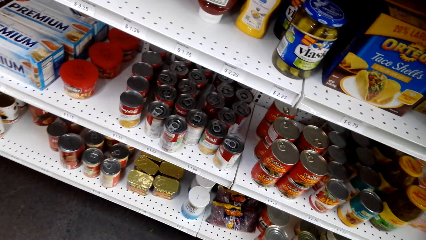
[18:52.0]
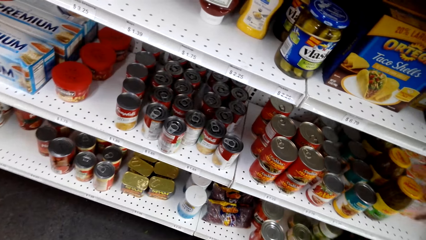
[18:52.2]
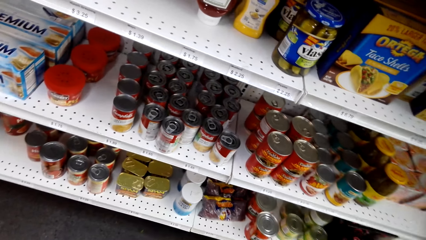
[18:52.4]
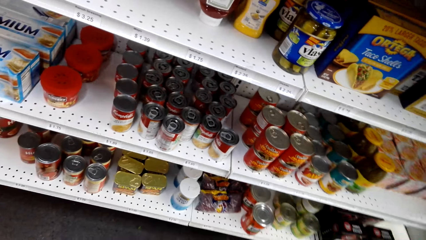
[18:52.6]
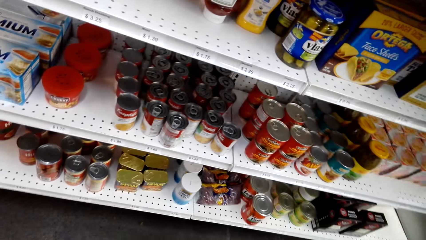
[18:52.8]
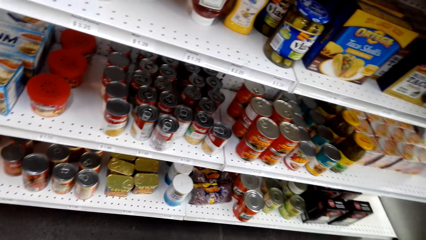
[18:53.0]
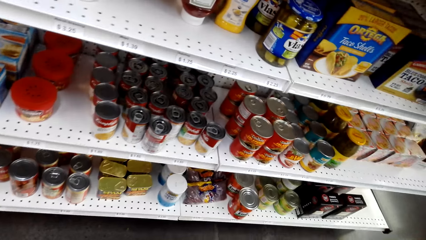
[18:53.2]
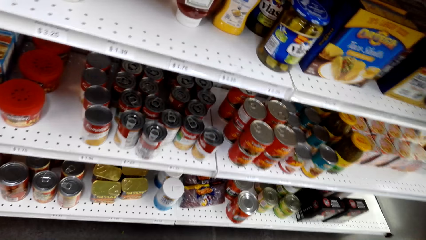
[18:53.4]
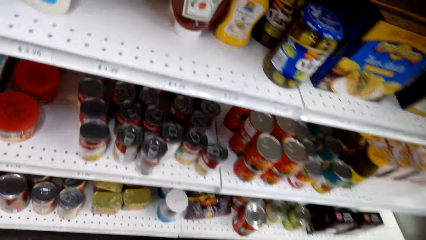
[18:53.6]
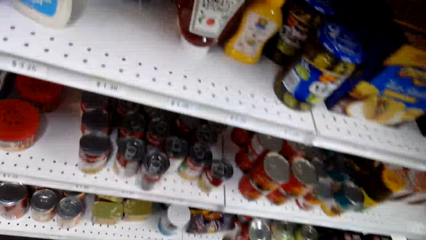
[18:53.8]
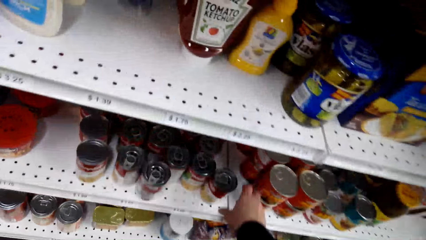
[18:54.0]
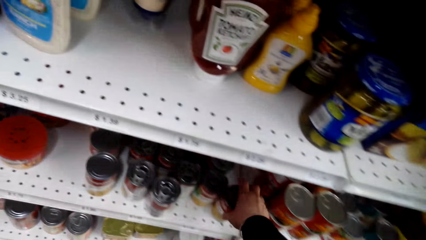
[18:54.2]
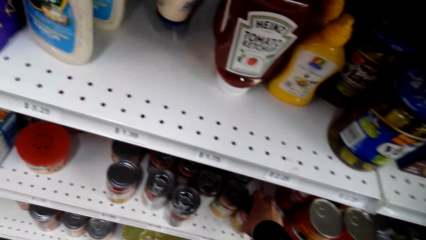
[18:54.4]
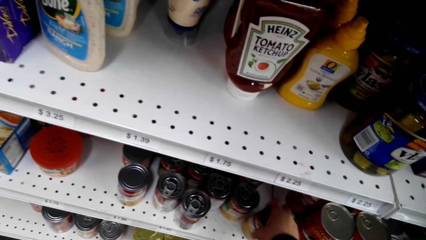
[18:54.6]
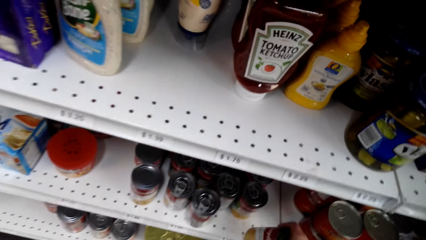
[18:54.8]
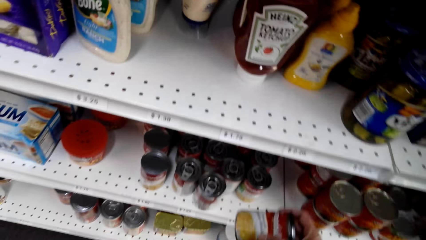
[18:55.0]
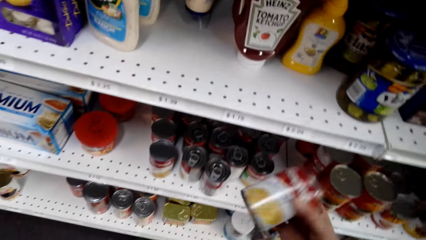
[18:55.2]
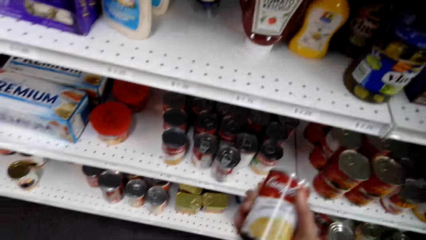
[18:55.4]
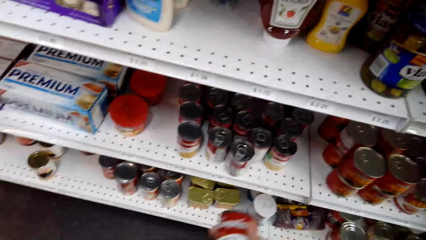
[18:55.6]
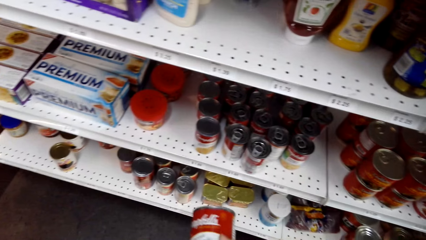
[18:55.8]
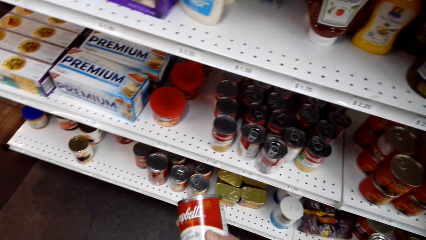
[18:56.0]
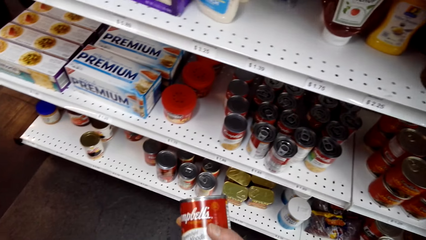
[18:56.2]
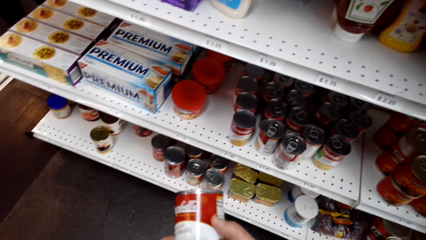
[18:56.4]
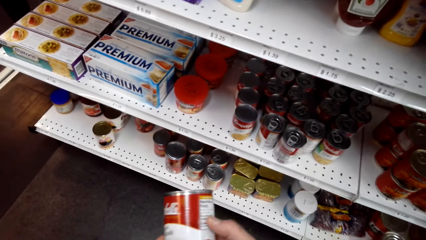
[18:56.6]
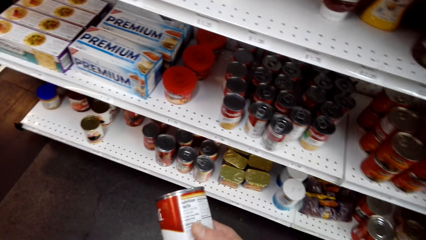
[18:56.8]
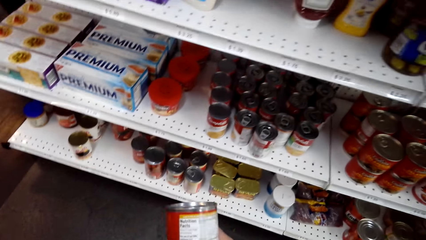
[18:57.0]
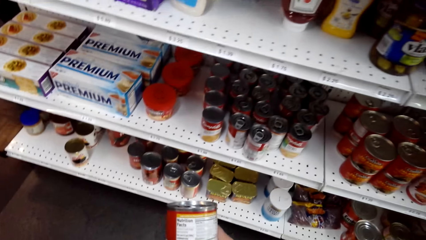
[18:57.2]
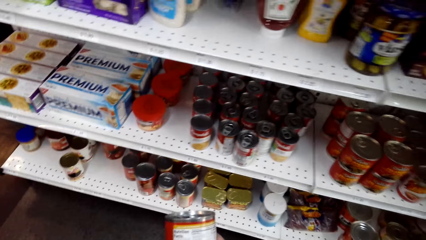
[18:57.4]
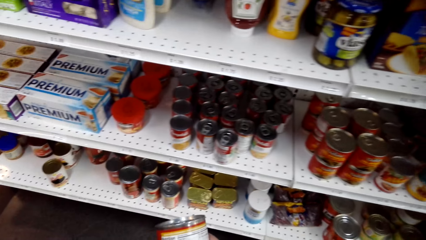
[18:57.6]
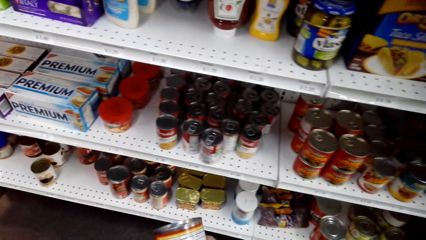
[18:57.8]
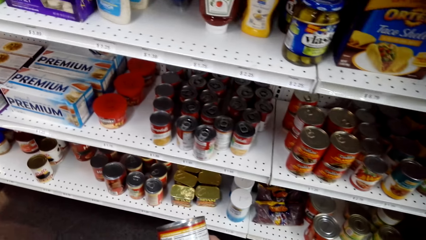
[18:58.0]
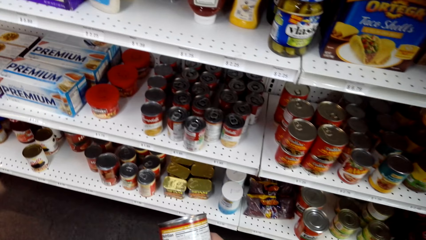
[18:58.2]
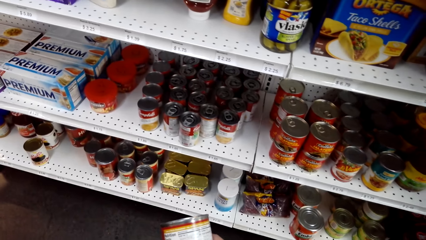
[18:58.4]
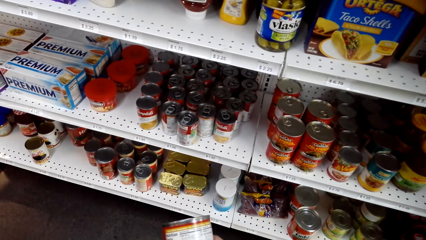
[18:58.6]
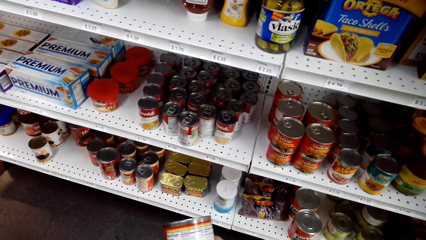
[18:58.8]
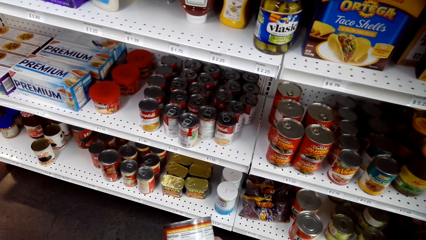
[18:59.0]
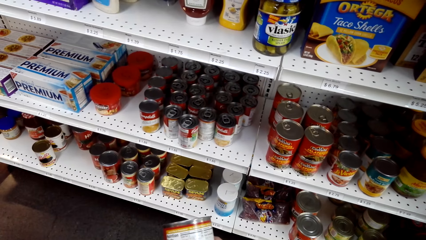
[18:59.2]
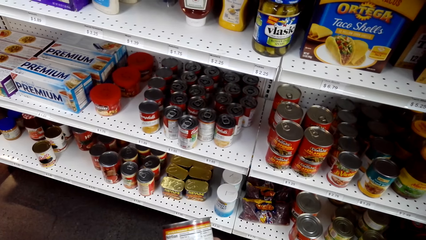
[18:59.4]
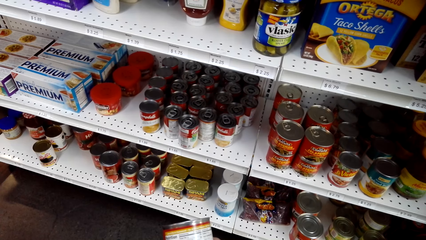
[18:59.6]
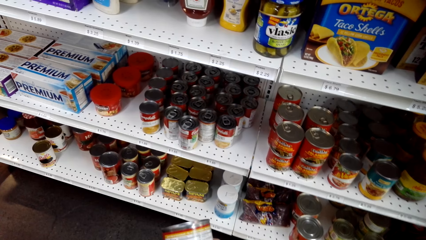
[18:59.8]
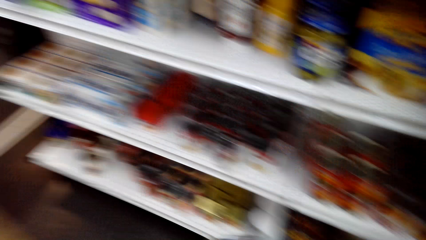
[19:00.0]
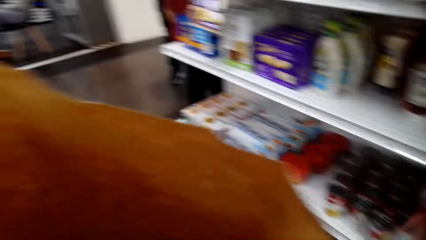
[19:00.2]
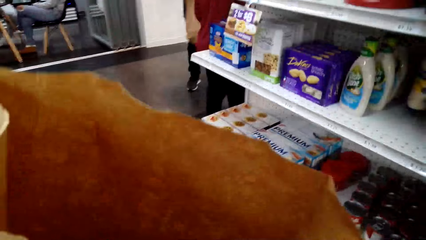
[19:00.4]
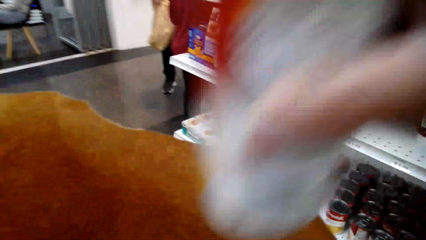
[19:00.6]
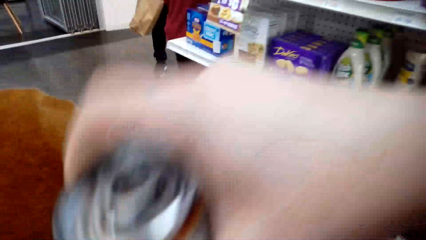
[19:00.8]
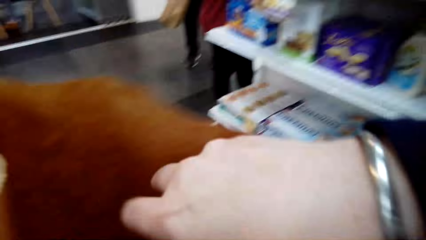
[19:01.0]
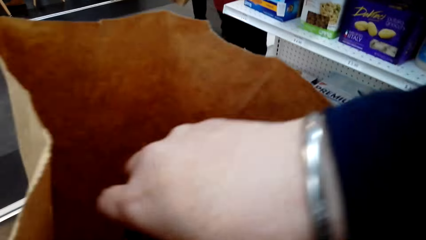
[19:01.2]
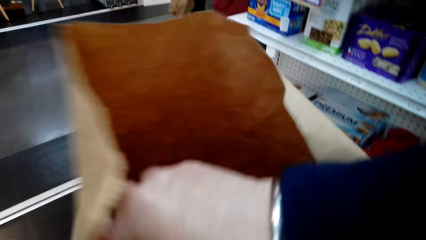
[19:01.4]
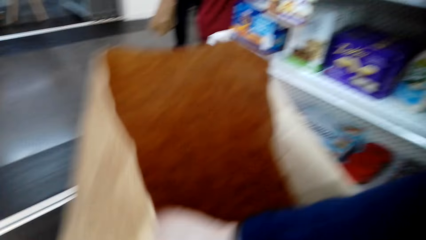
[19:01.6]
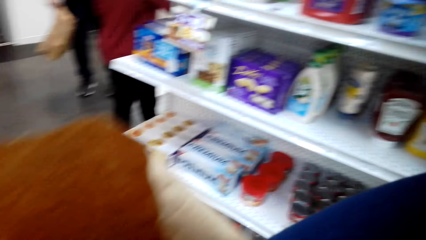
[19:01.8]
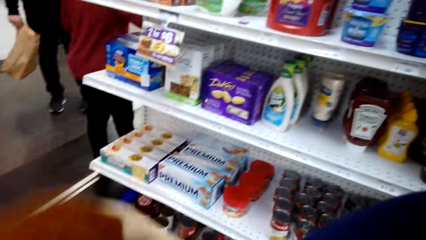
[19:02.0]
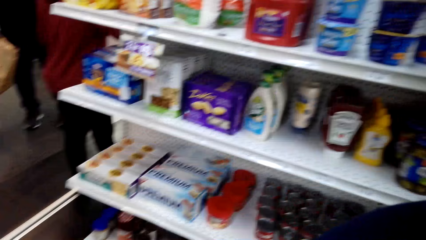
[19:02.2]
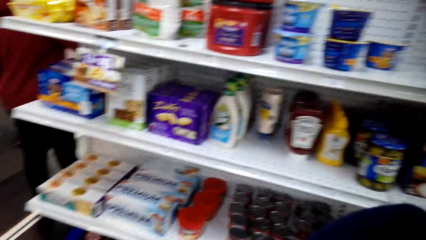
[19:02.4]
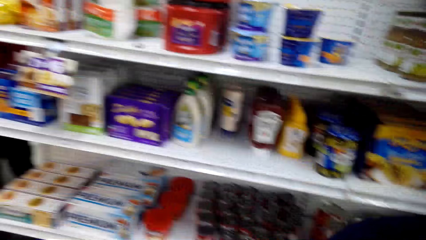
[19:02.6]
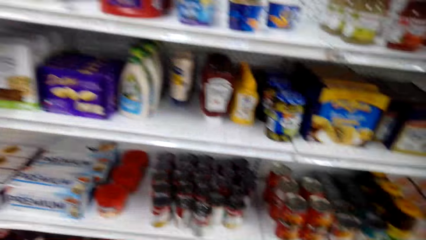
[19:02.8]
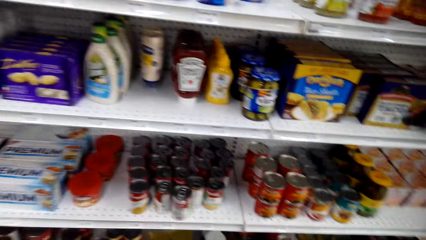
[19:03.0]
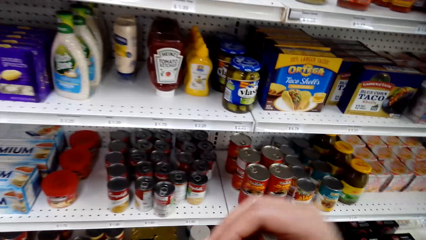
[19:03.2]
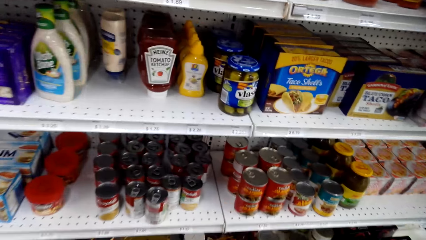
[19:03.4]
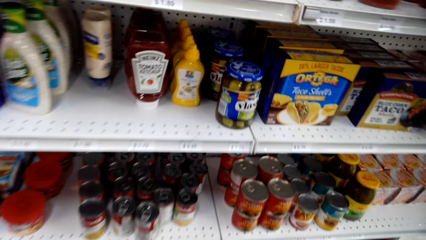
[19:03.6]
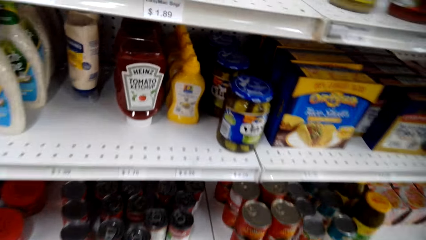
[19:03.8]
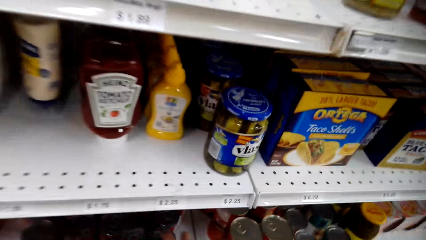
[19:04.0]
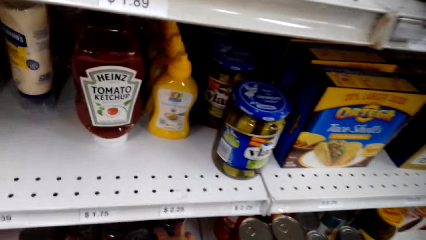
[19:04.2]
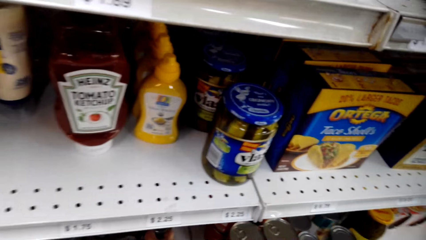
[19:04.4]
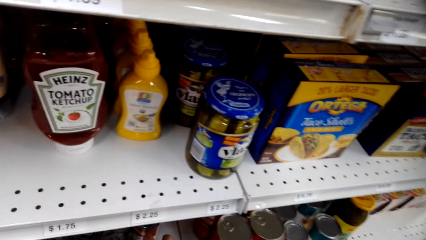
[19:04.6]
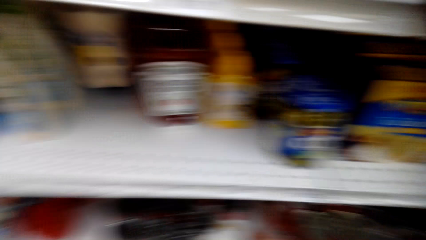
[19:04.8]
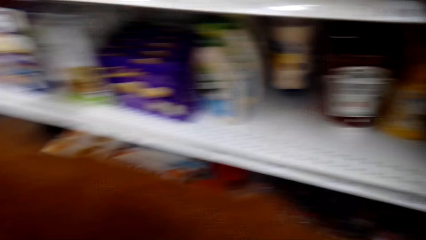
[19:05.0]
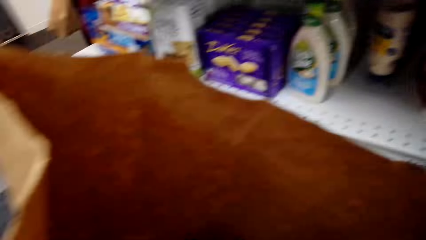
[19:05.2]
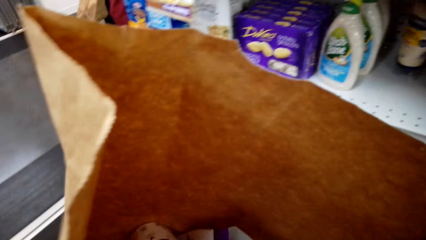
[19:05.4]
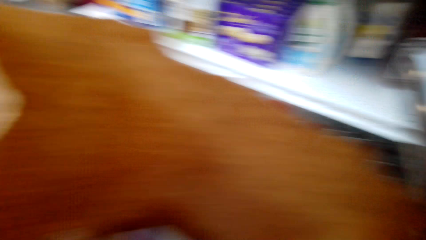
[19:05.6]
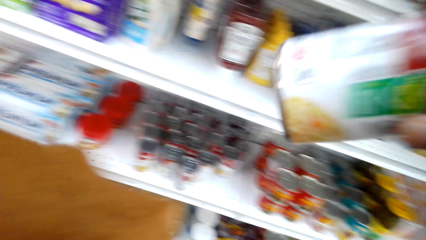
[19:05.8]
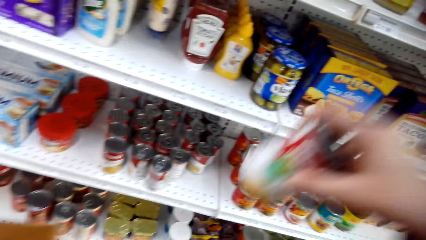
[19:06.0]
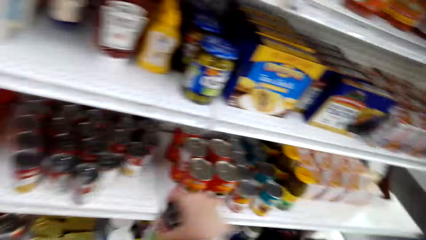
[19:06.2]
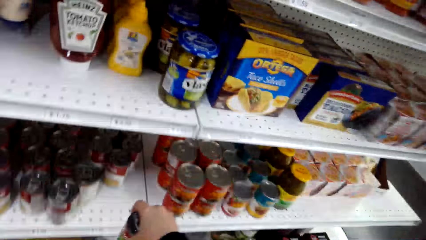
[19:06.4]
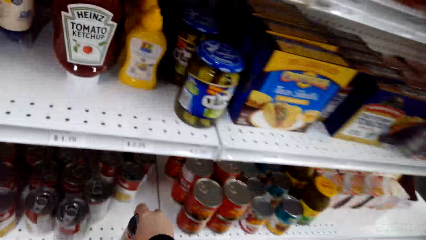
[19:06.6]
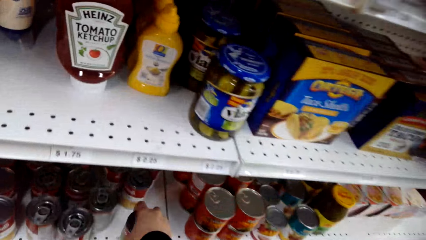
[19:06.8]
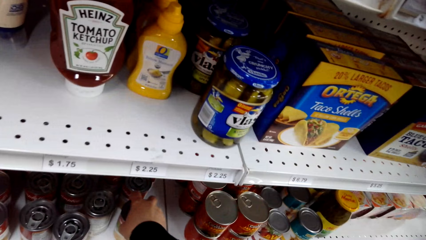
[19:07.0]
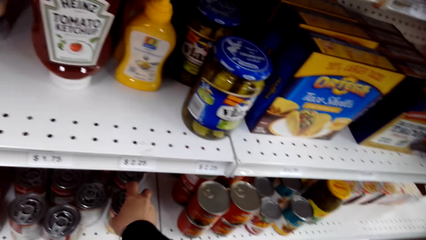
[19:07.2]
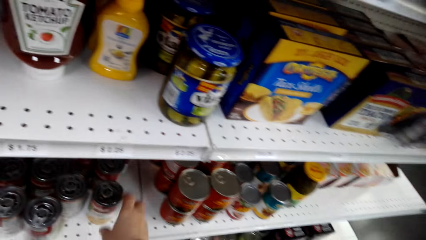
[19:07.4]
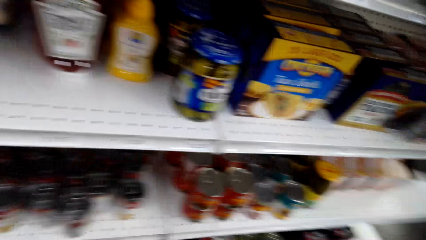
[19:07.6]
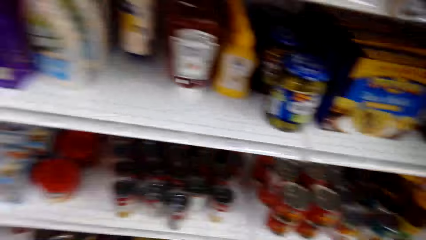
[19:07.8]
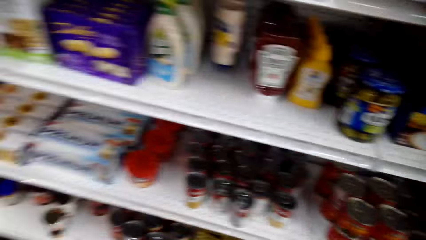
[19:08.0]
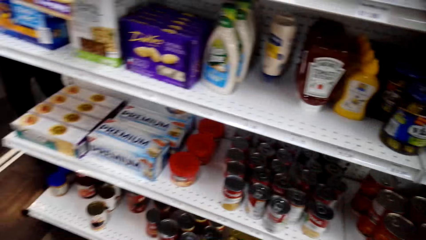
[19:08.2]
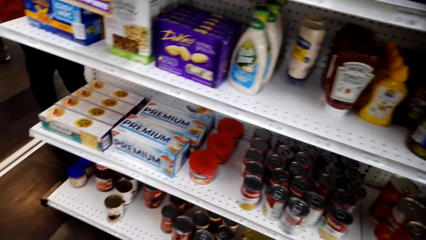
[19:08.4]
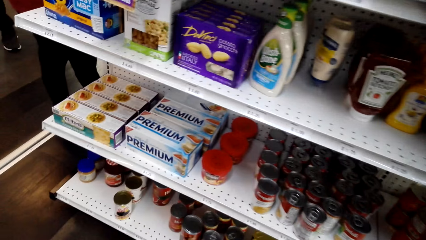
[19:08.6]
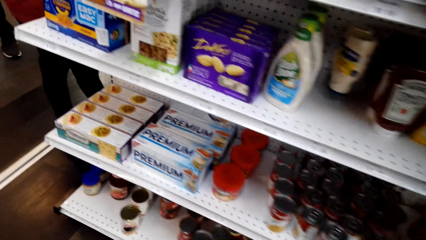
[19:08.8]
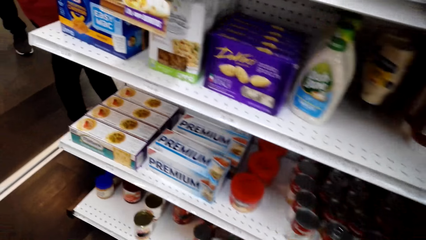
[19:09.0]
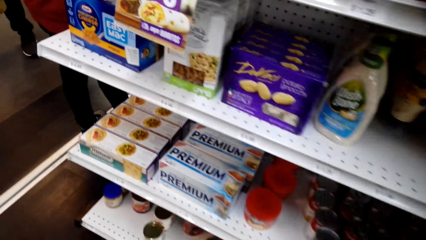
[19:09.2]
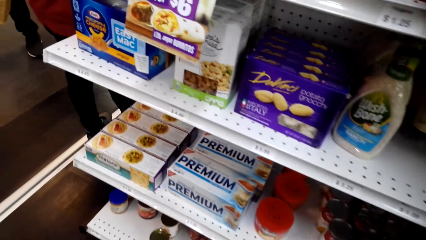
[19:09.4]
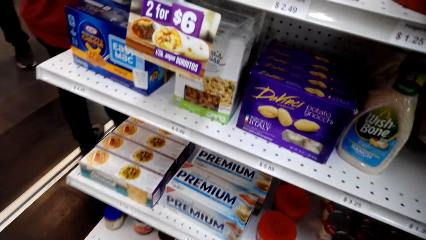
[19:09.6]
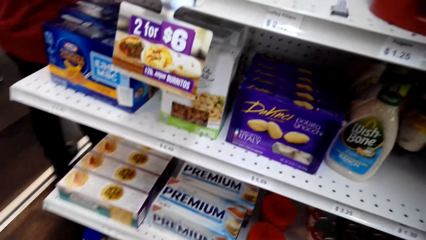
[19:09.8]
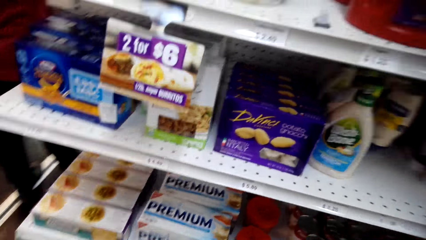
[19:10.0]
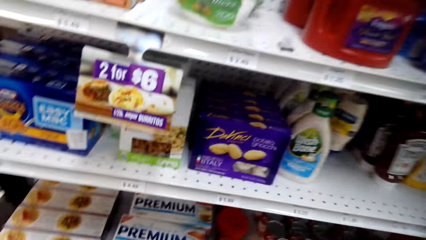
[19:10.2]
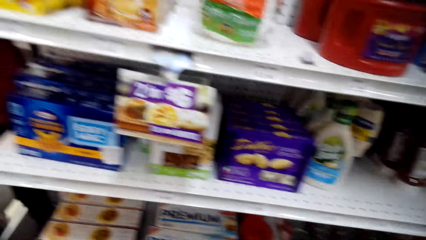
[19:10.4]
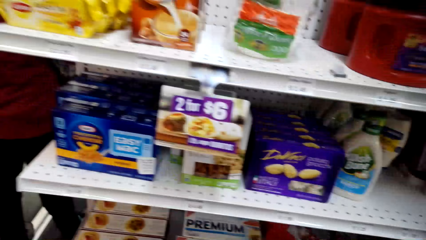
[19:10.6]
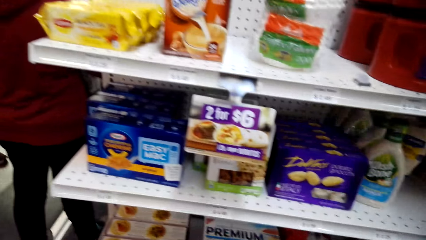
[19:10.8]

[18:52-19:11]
The camera wearer walks. They pick up the cans, examine the can, and put the can in the shopping bag. They look around the shelves, step toward the shelf, and look around the shelves. They put the can on the shelf, drop the can, and look around the shelves.
